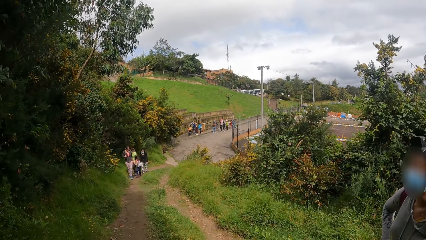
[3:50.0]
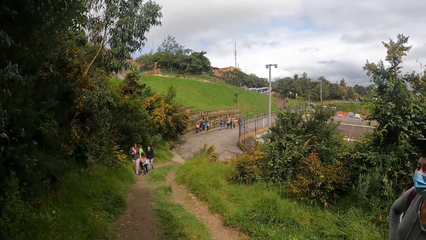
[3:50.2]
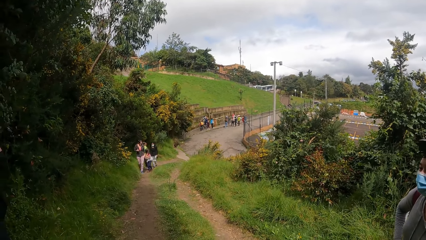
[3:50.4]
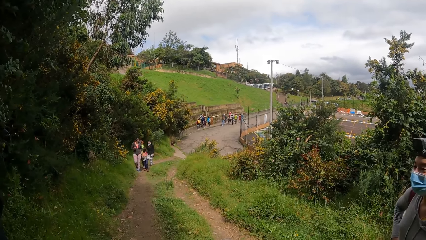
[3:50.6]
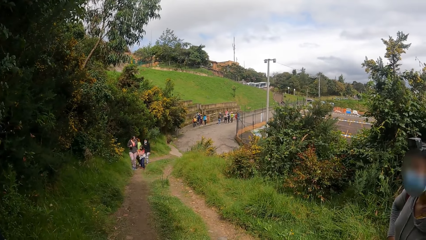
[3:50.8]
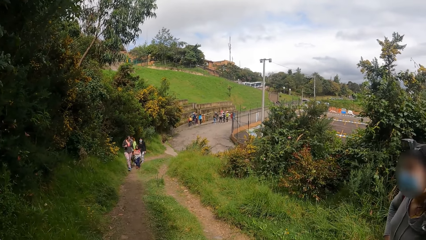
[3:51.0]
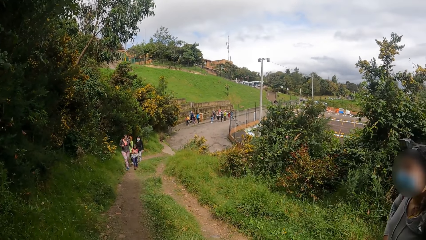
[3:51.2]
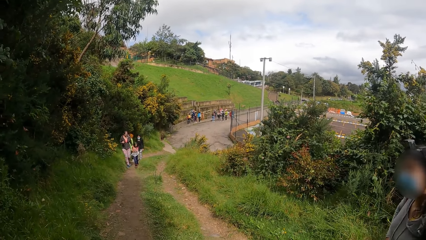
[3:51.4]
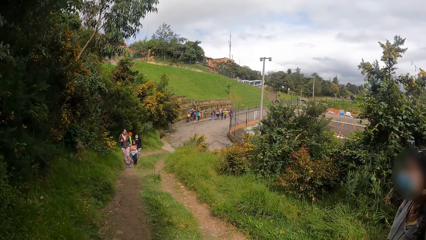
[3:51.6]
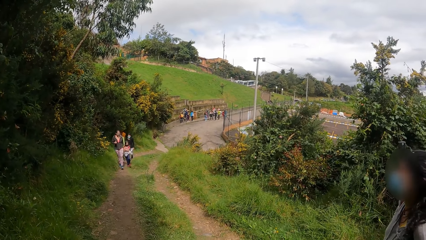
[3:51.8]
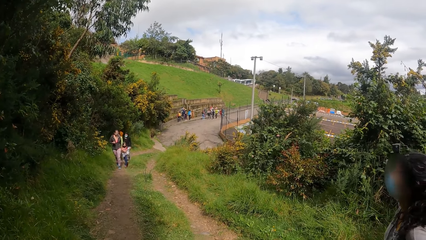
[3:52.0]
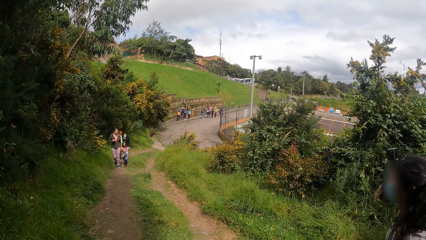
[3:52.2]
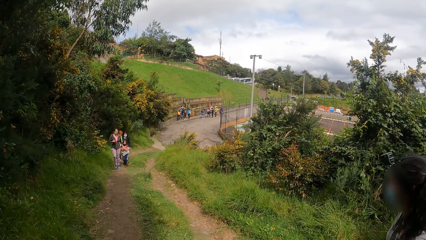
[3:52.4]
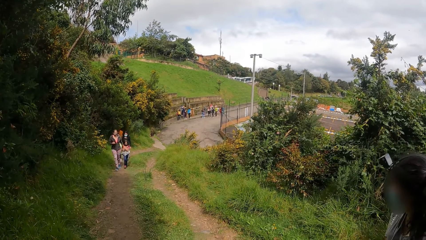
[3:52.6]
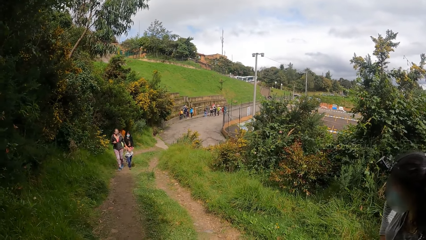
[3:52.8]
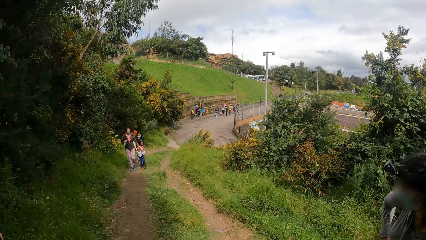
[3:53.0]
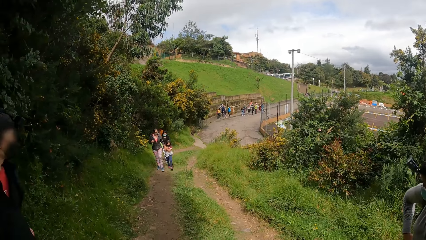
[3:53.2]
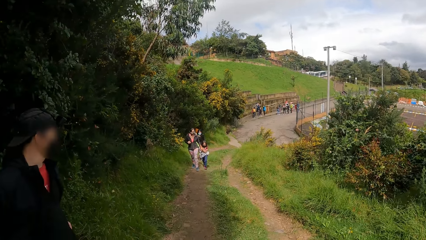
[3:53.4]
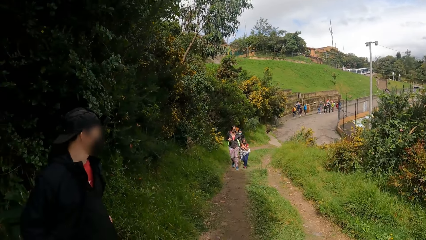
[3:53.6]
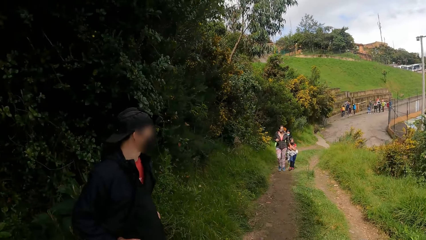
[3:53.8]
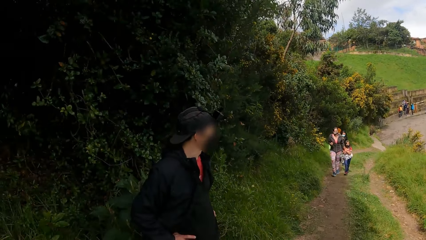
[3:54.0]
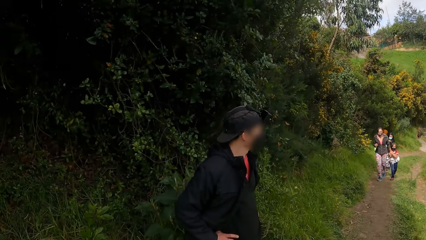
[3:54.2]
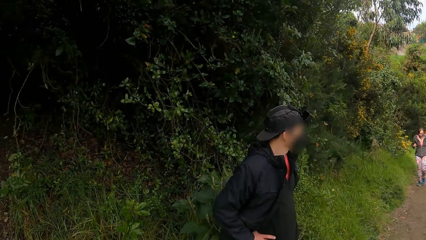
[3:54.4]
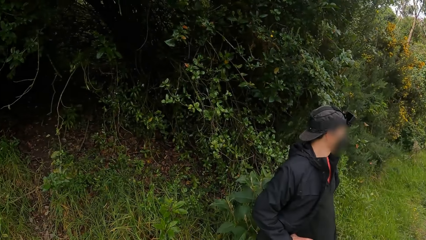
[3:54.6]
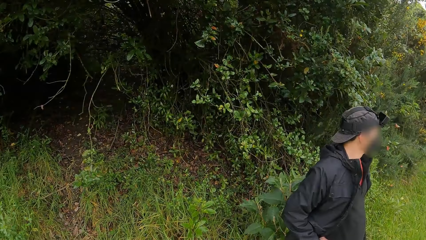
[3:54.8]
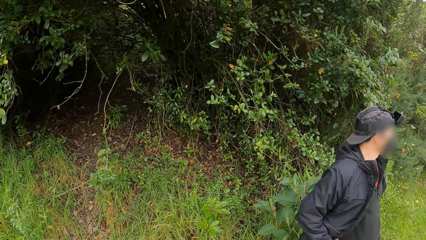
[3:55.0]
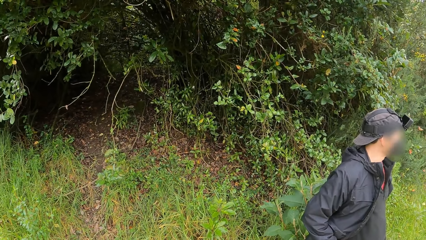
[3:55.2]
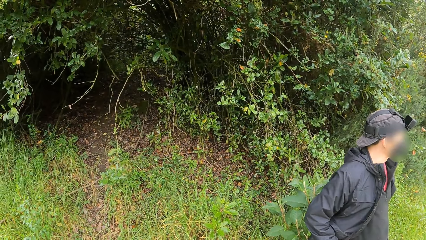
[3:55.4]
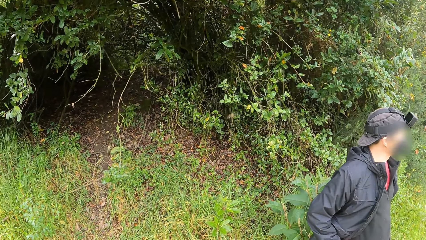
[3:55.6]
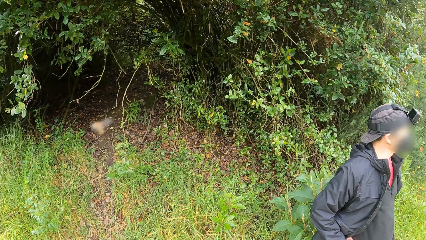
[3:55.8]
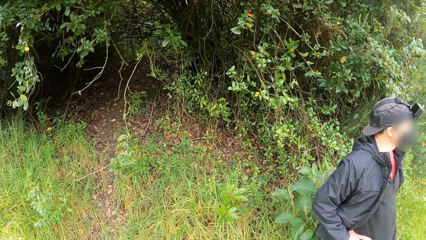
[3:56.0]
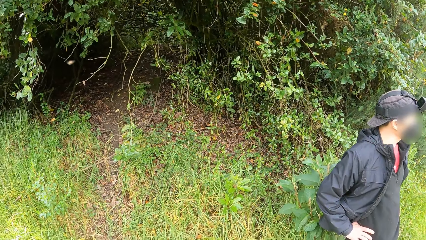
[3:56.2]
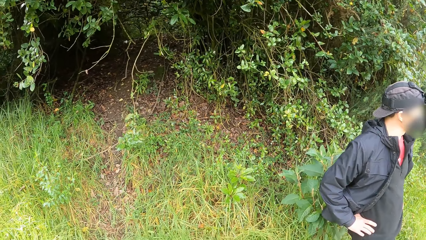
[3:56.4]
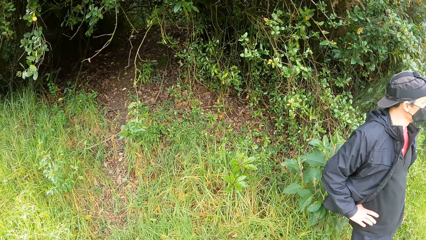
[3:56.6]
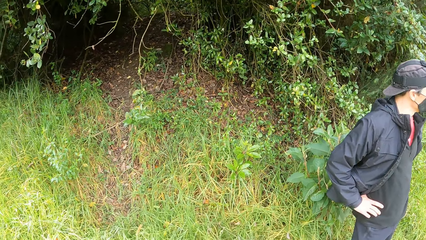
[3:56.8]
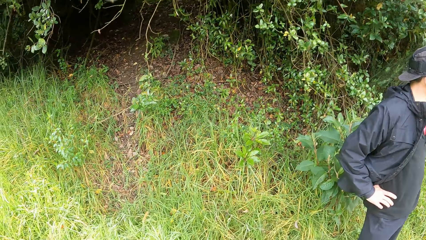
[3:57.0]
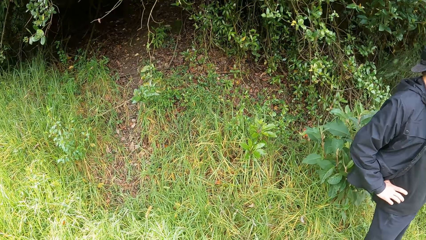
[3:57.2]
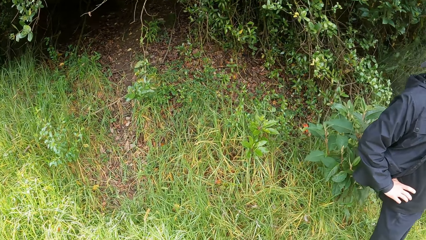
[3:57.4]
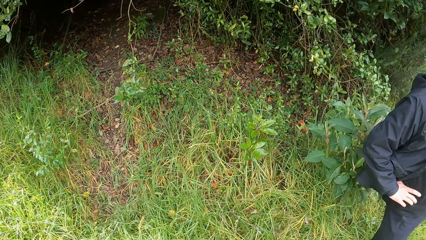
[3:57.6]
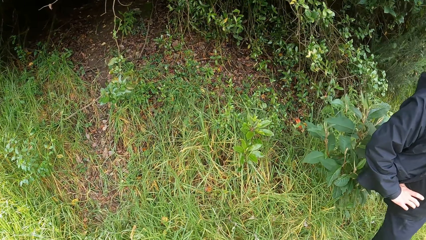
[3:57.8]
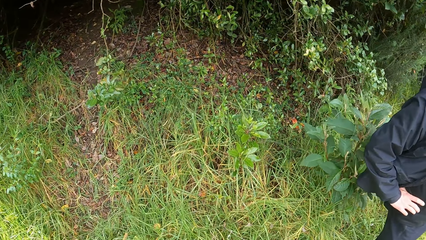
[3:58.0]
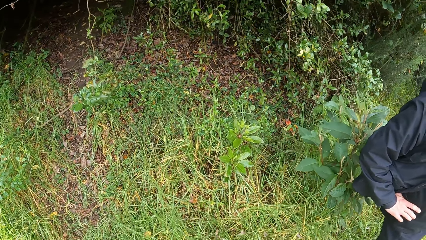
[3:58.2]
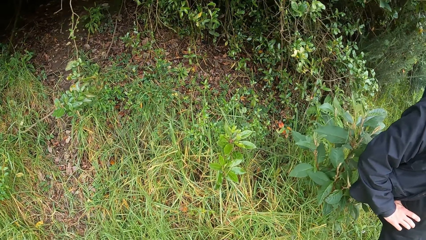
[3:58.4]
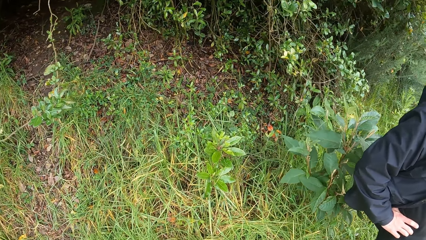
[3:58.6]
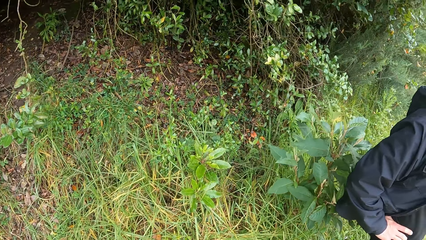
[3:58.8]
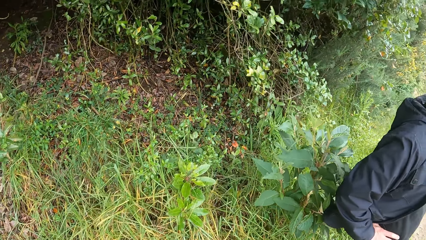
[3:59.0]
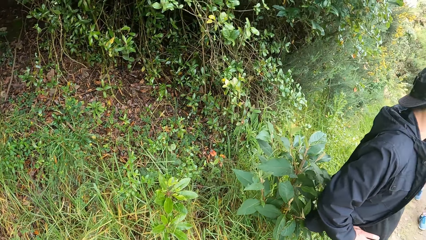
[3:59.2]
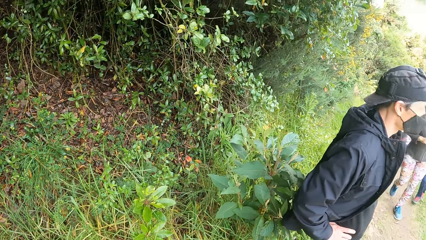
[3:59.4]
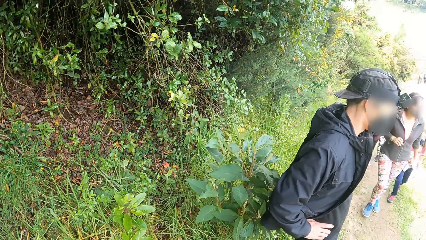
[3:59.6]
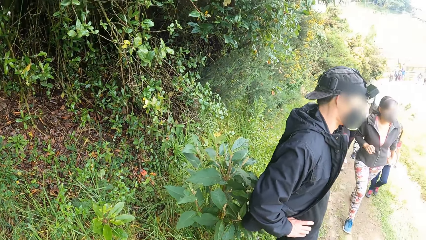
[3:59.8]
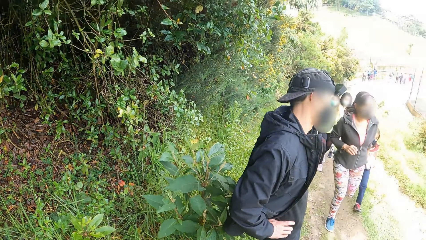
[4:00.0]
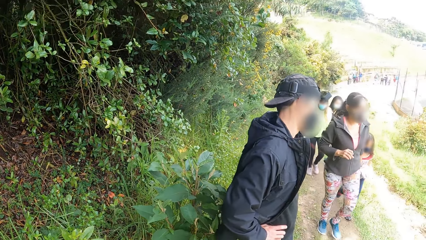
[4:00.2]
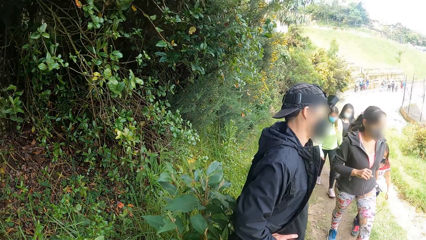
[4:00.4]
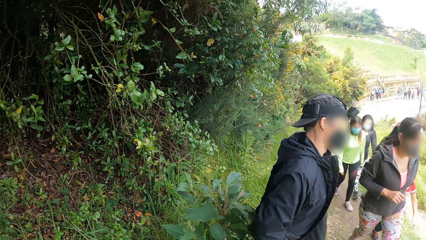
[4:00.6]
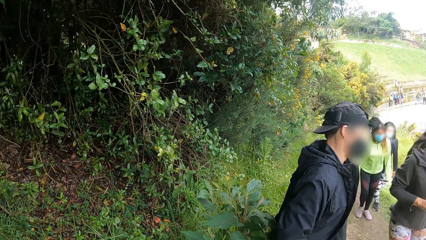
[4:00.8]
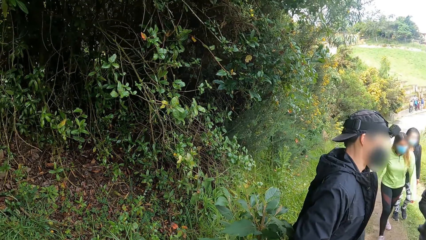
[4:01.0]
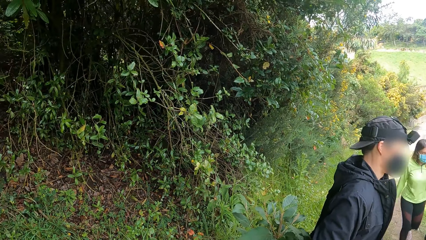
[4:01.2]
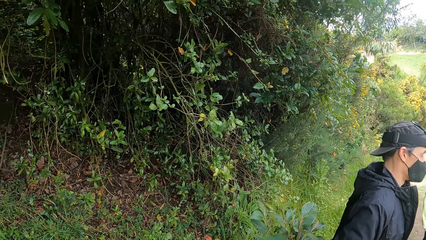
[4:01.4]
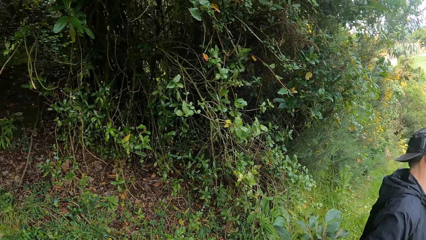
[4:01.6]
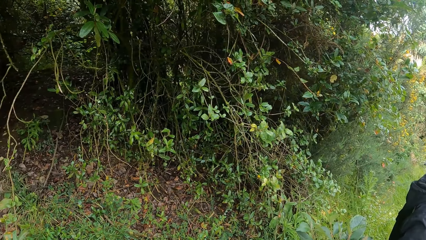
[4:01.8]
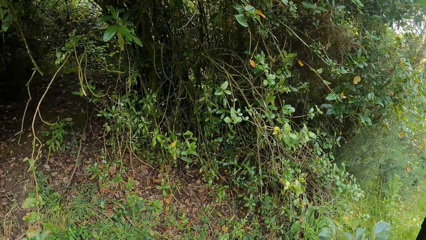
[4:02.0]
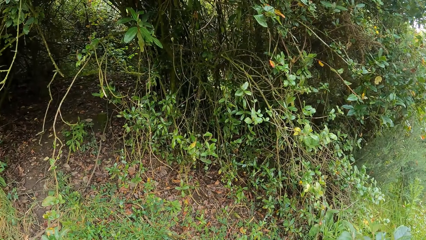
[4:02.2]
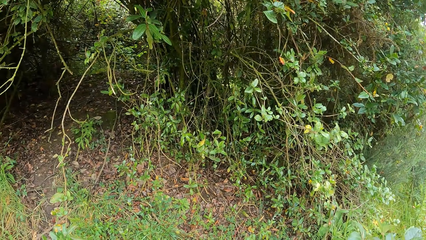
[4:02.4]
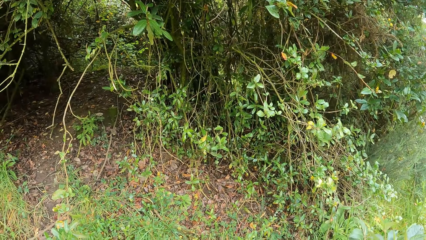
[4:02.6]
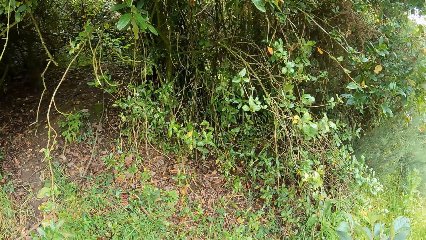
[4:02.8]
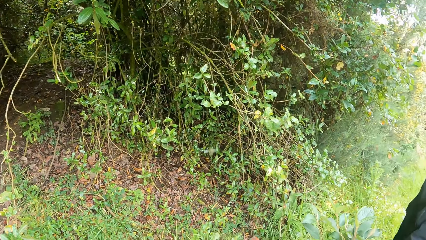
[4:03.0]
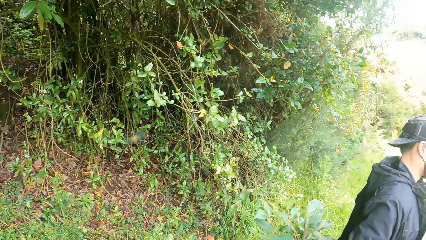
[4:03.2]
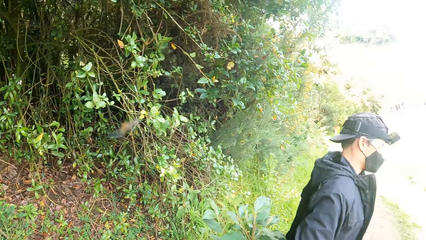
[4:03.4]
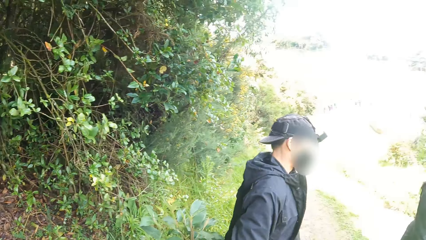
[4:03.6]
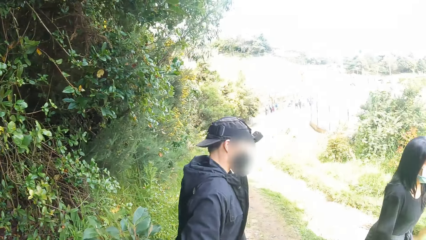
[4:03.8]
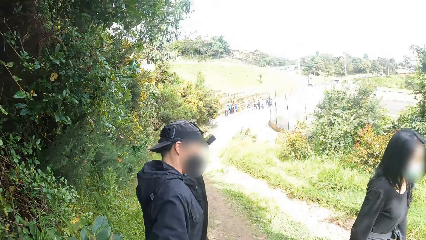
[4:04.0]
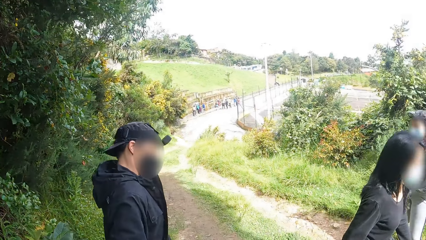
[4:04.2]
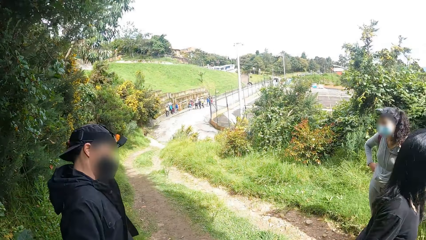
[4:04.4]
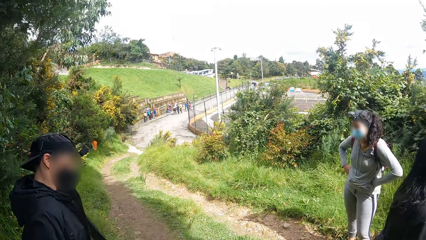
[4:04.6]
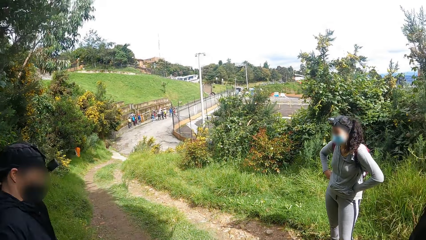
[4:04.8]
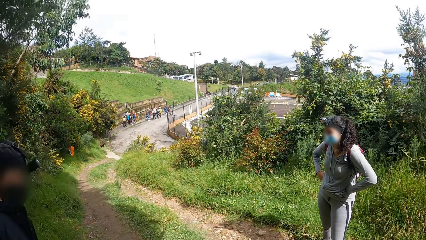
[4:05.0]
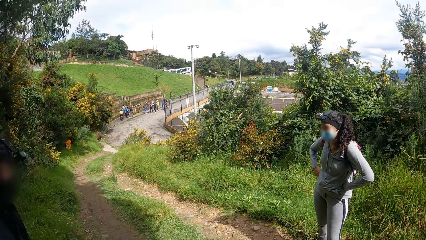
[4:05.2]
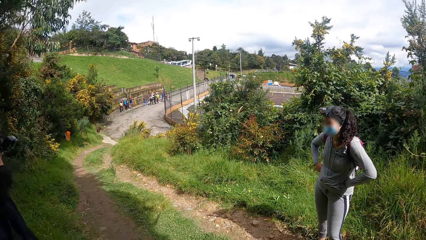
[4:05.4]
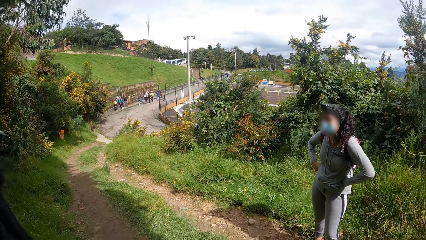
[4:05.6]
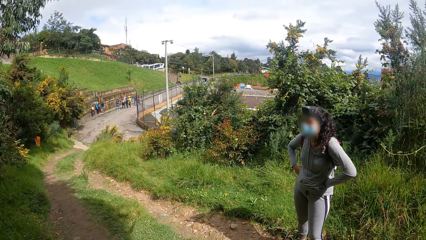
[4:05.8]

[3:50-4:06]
A group of people walks past the camera wearer.
